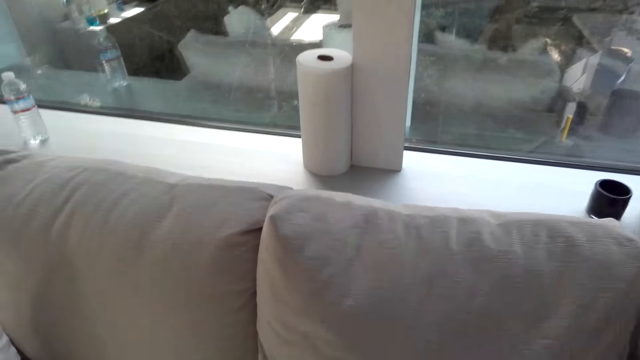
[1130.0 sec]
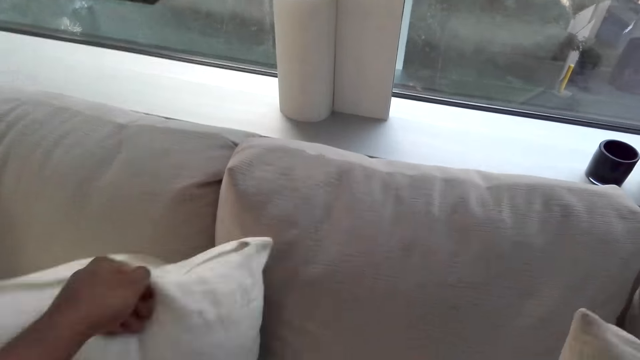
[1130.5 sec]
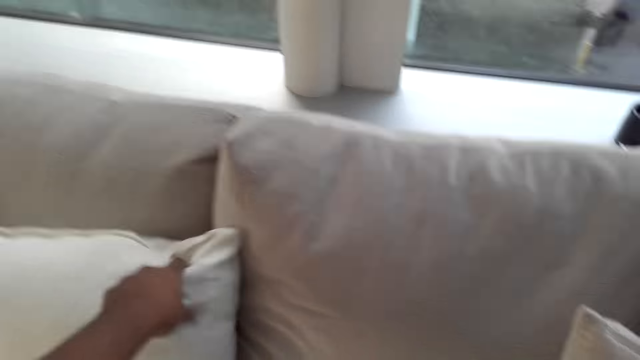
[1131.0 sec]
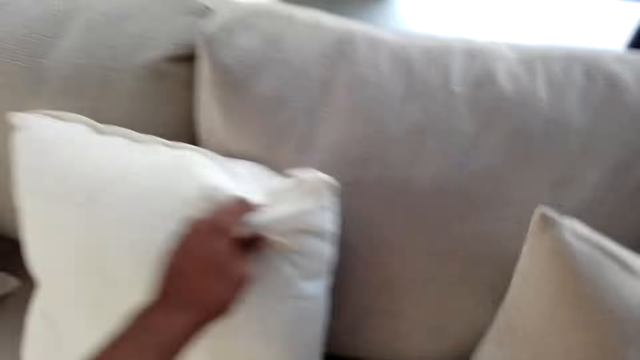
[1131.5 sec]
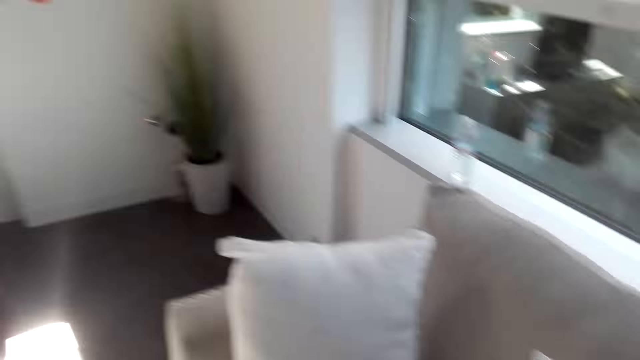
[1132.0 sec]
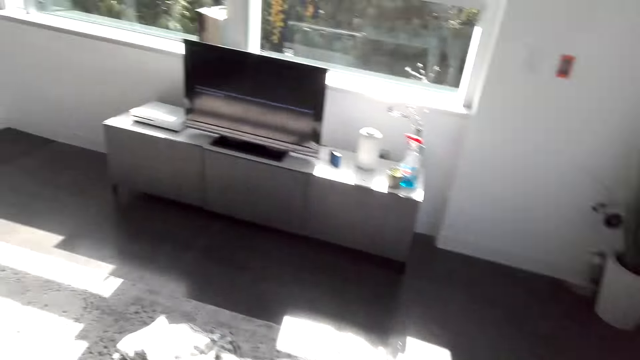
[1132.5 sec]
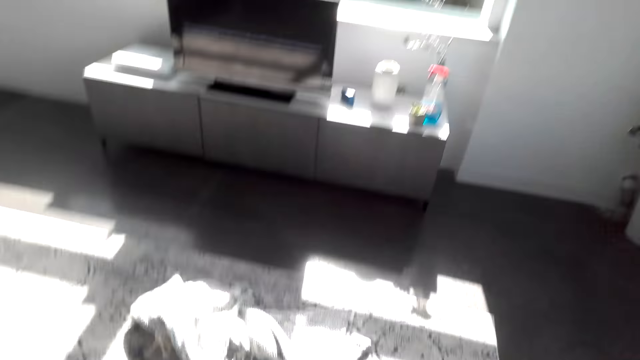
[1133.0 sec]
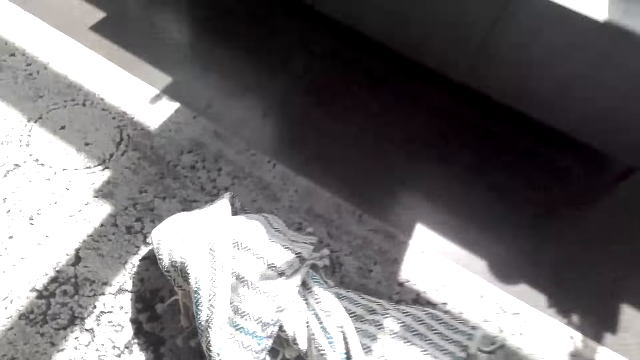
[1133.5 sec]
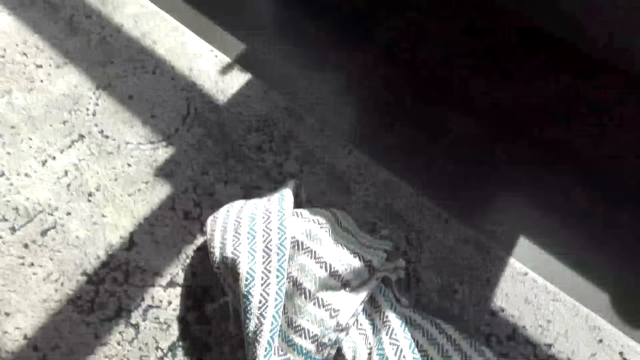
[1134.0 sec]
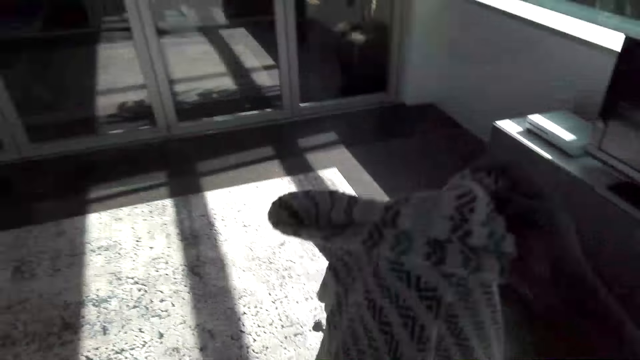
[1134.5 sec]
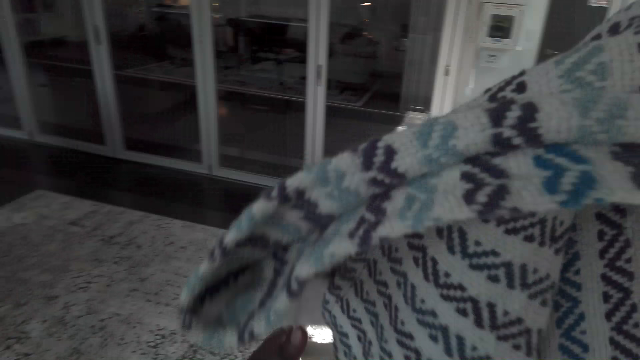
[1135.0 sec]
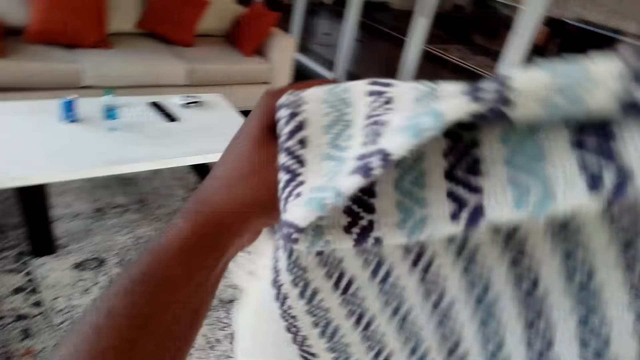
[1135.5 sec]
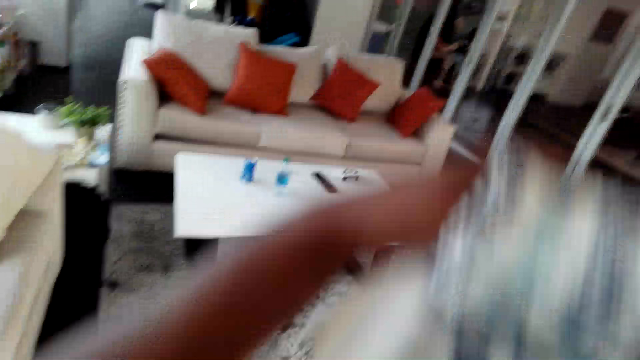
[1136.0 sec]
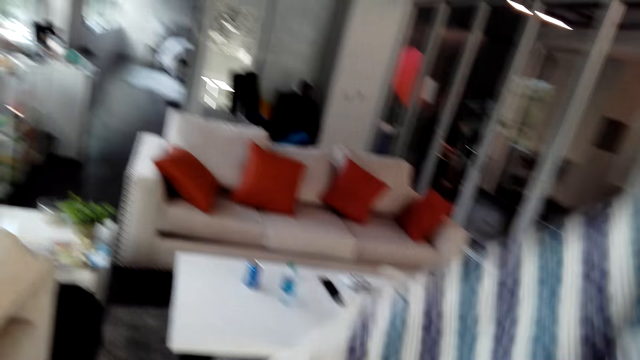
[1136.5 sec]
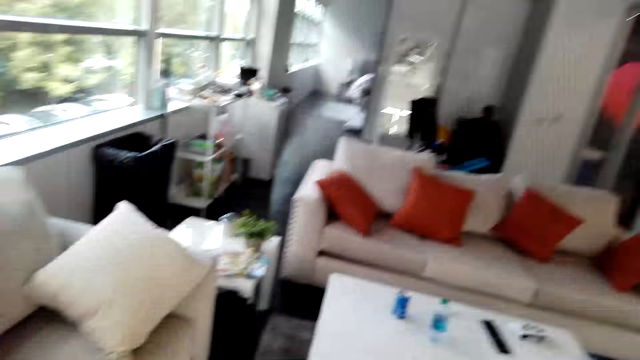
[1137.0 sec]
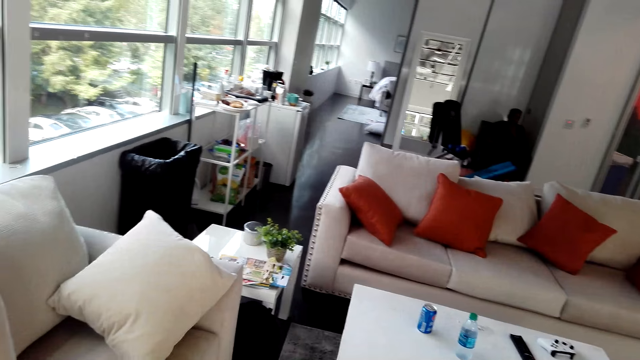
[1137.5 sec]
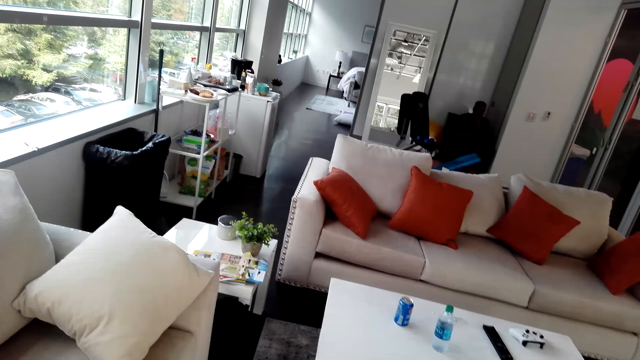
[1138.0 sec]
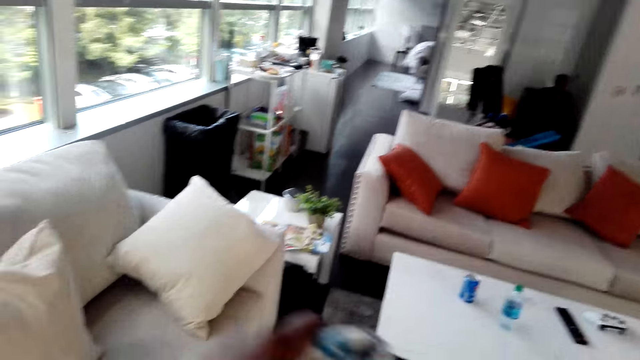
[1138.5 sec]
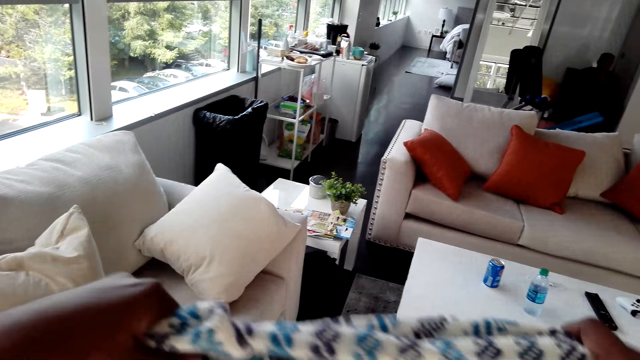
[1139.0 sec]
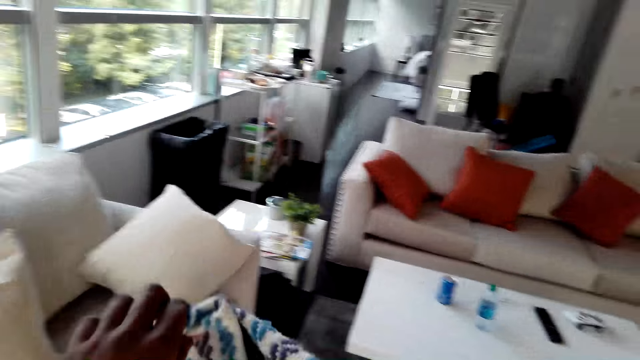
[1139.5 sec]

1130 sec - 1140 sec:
The camera wearer places the throw pillow on the seat. They look around in the house. They walk around. They pick a throw blanket from the floor. They fold the throw blanket.

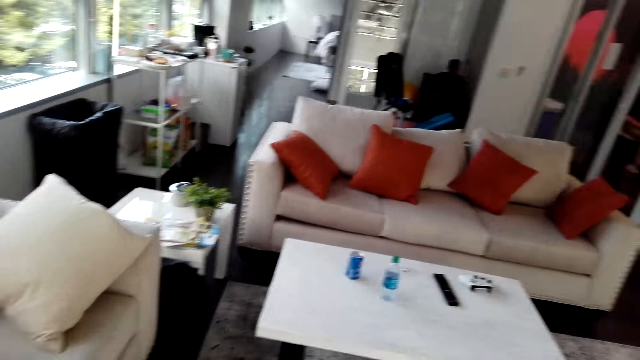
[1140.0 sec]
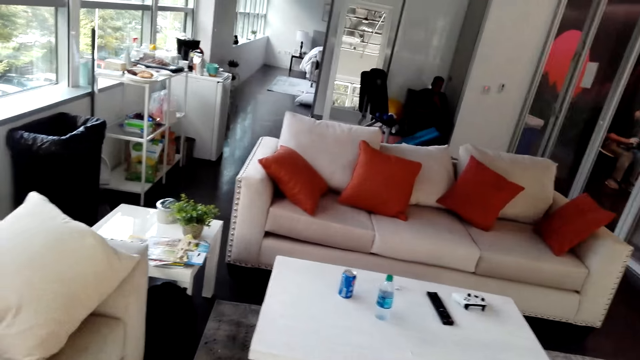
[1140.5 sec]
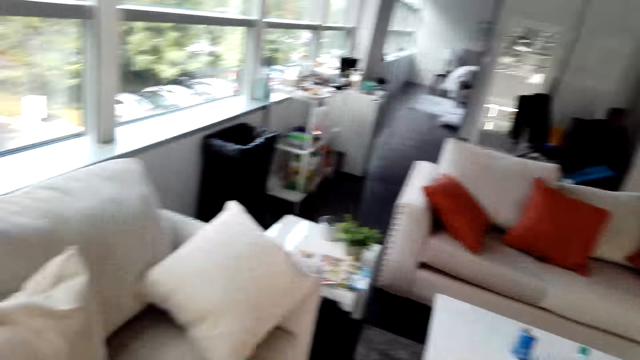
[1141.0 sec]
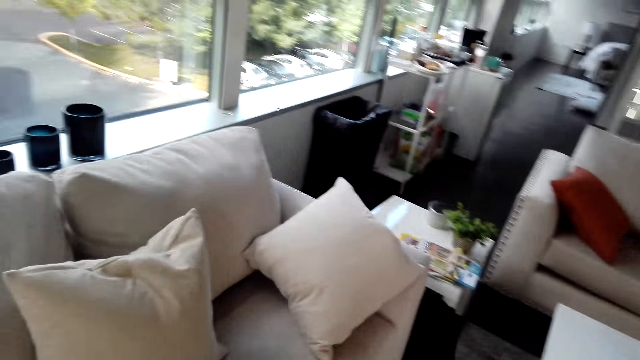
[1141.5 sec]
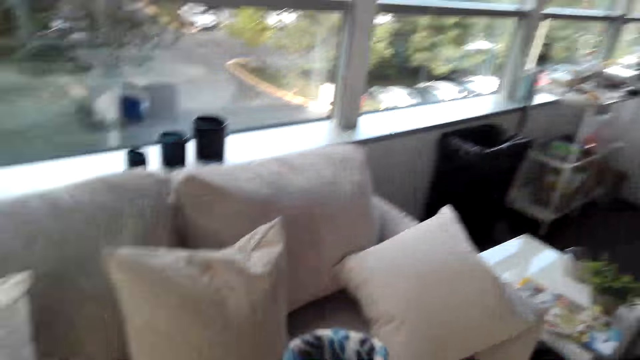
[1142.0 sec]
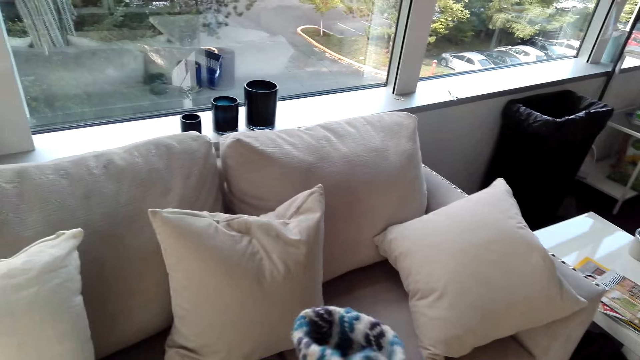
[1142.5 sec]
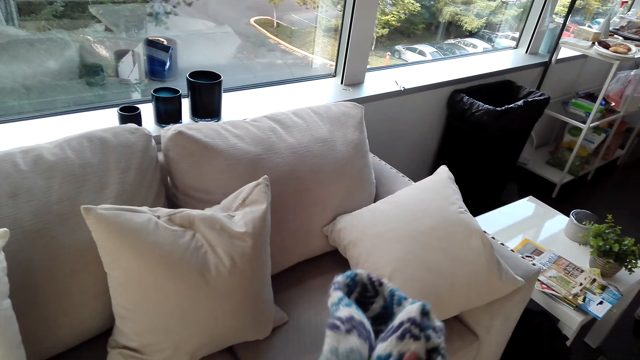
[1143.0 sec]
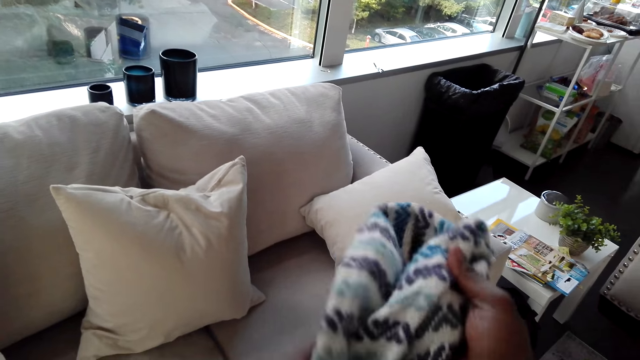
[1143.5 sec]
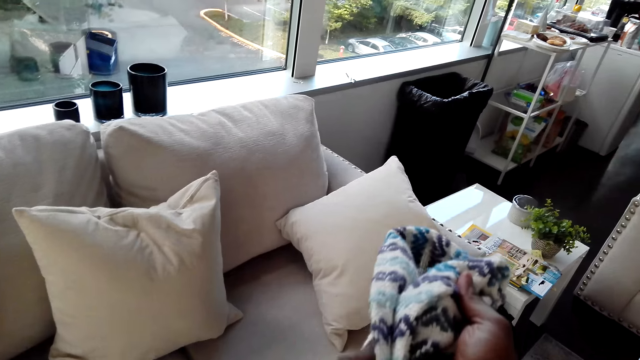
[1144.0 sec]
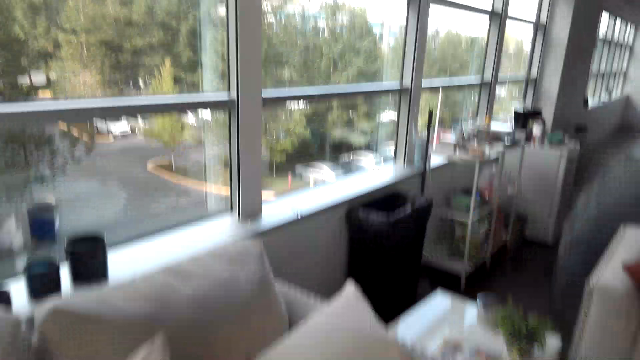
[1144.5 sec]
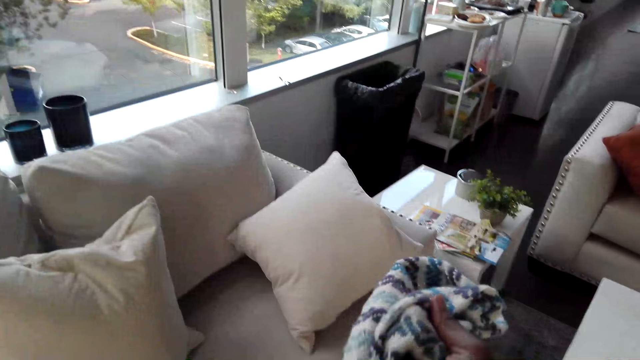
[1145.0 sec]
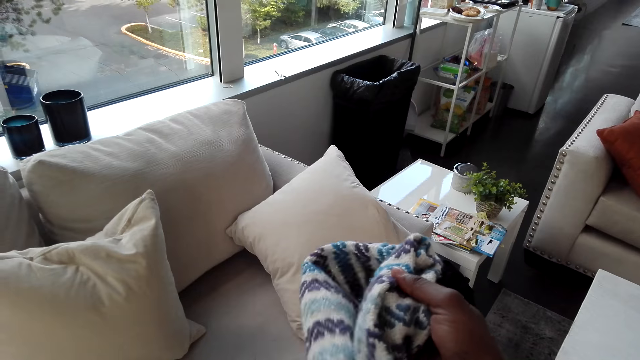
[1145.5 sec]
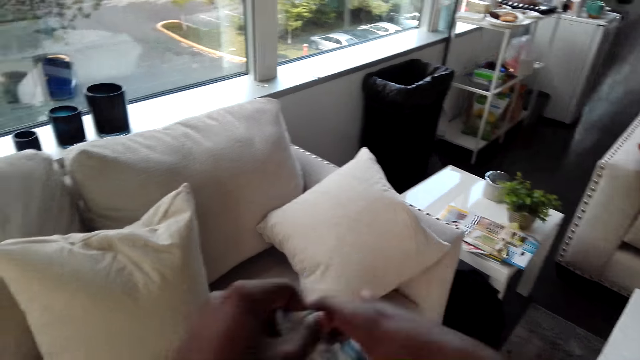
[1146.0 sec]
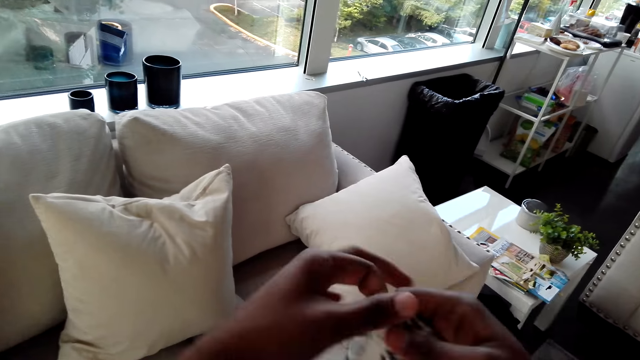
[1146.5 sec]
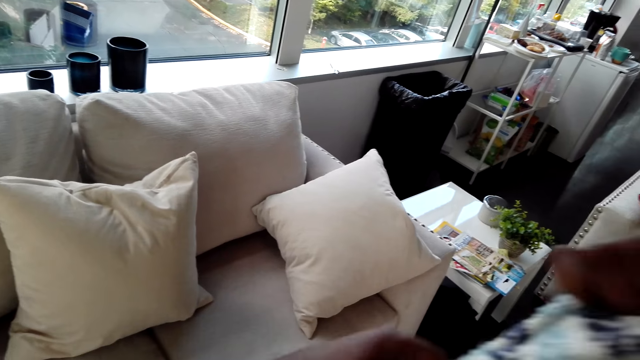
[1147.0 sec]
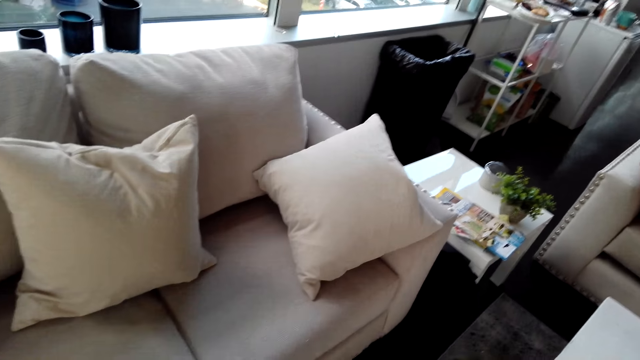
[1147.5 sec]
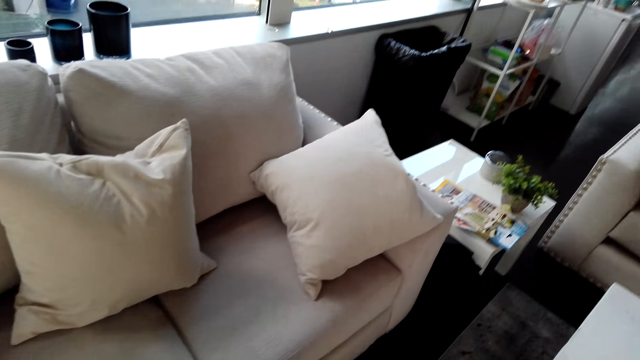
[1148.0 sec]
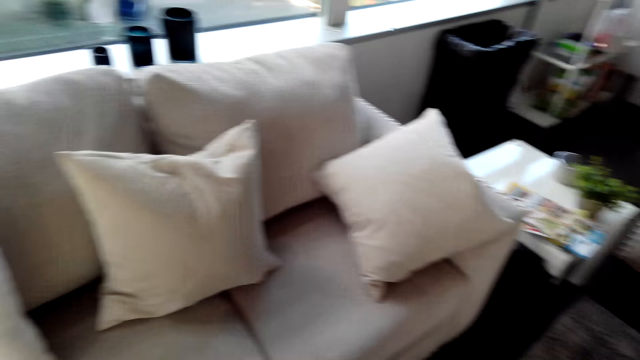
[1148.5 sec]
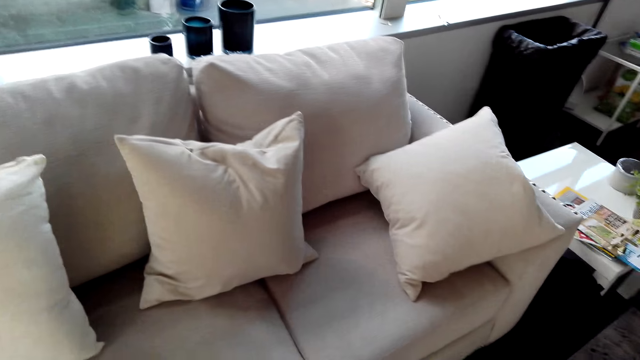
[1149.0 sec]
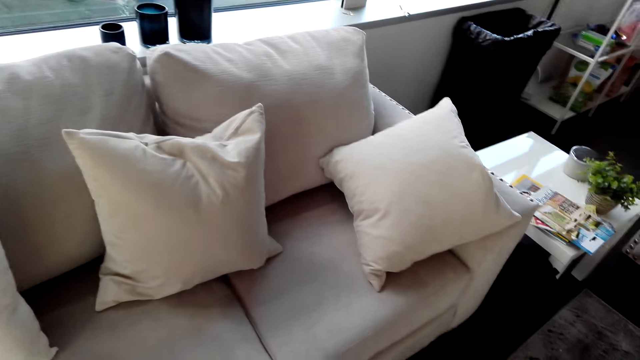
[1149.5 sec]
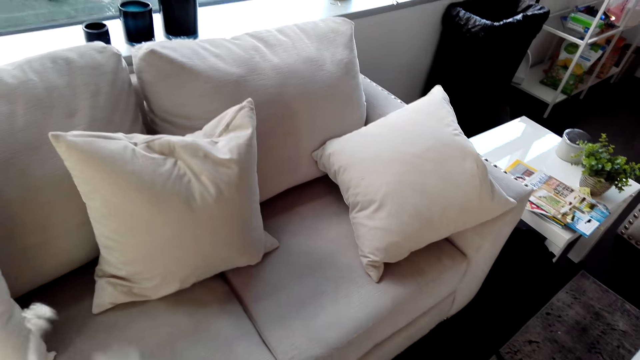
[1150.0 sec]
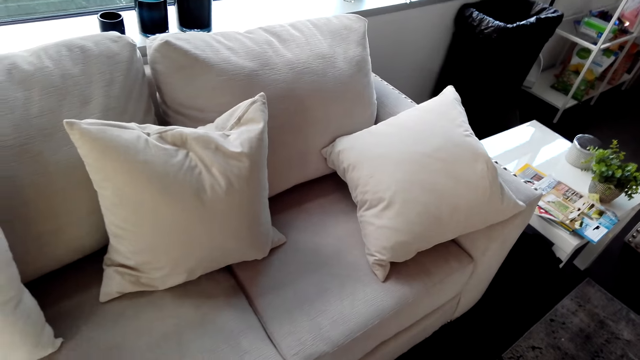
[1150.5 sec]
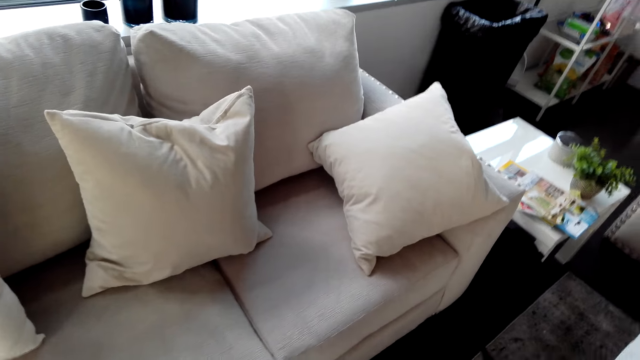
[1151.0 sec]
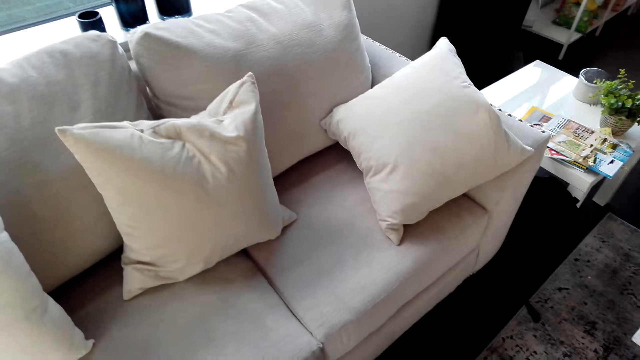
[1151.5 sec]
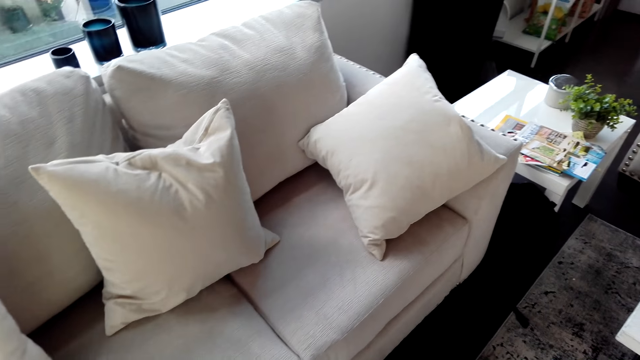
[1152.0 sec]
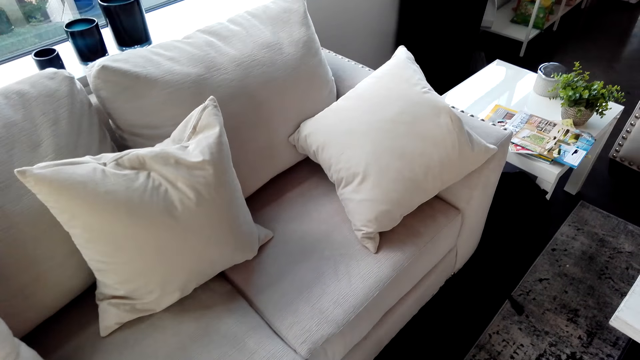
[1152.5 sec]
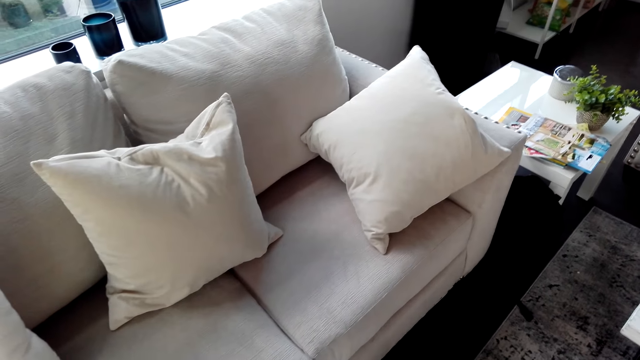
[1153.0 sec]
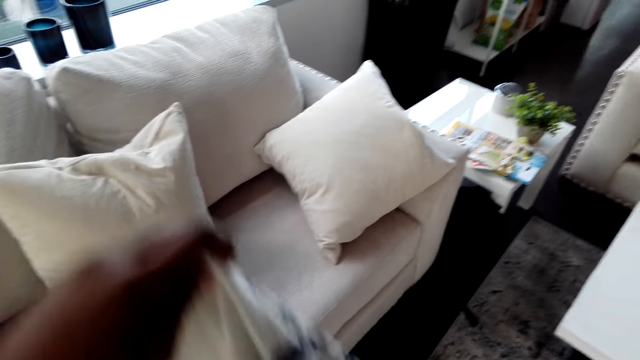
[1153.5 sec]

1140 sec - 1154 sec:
The camera wearer looks around. They fold the throw blanket.
